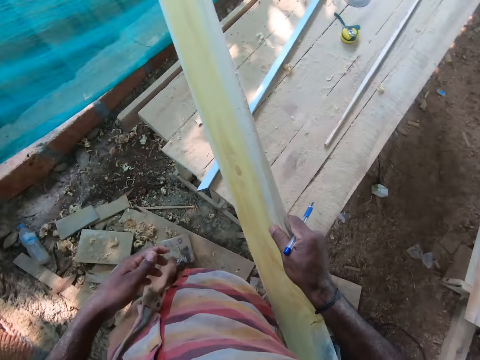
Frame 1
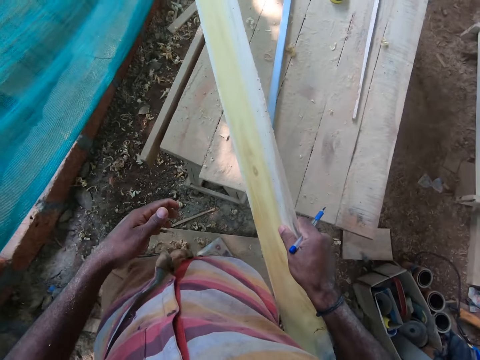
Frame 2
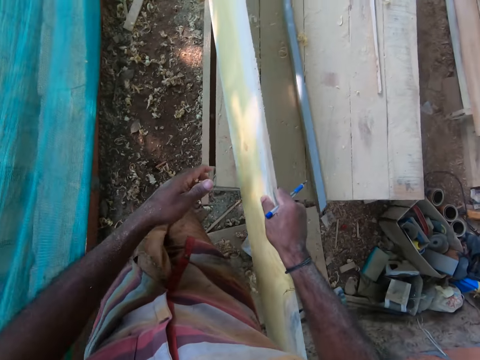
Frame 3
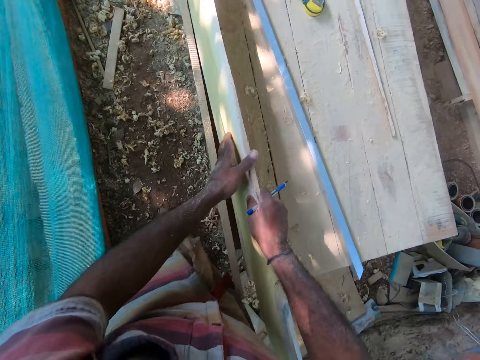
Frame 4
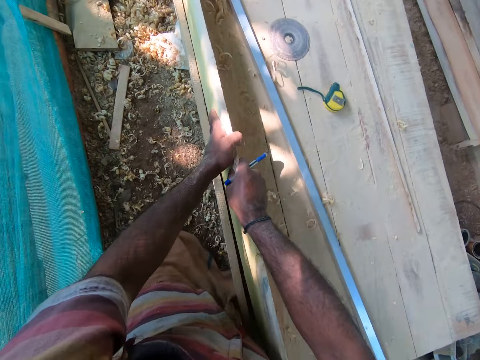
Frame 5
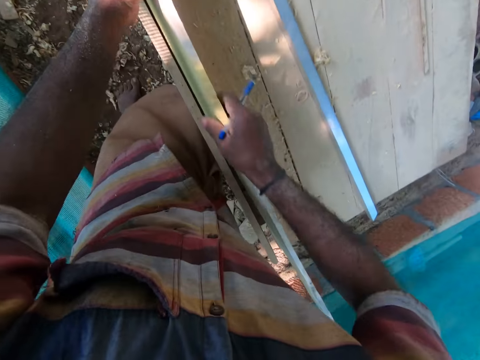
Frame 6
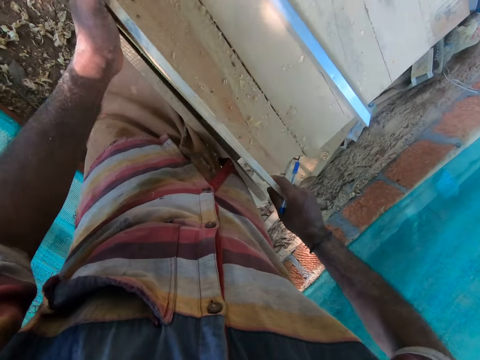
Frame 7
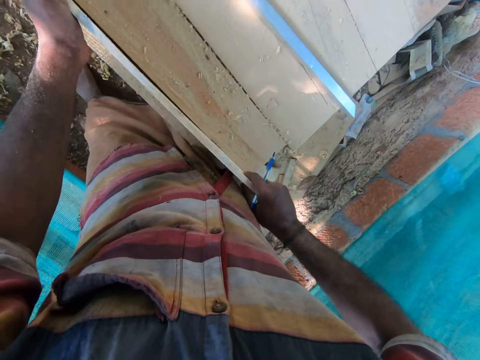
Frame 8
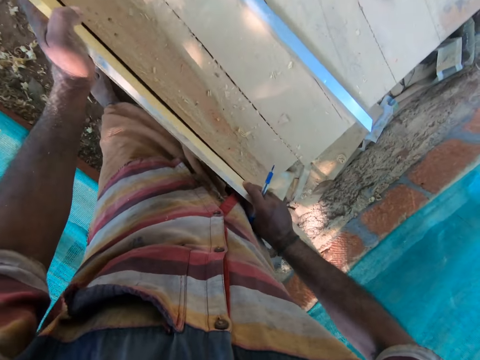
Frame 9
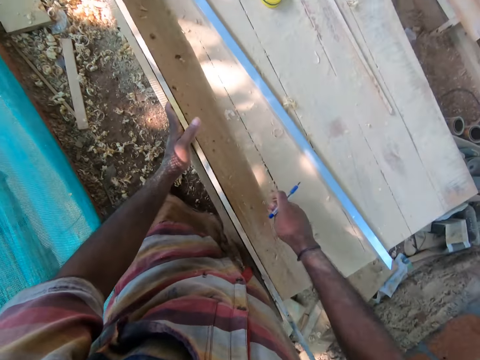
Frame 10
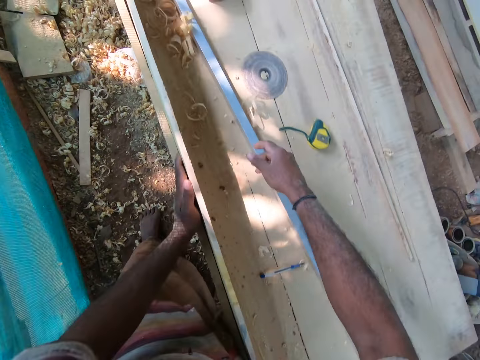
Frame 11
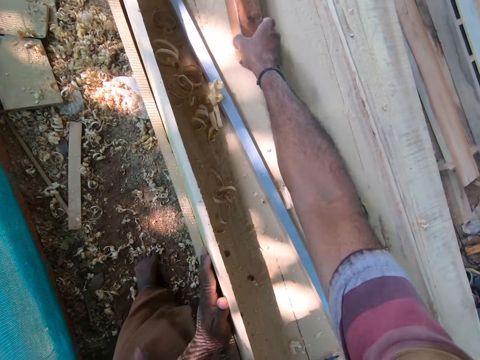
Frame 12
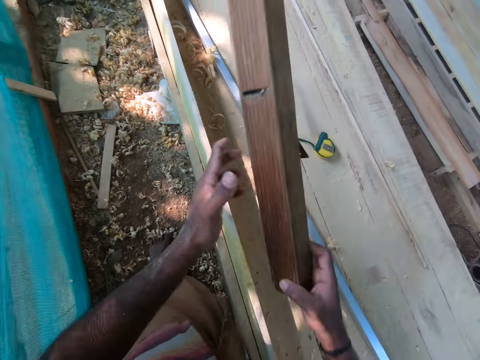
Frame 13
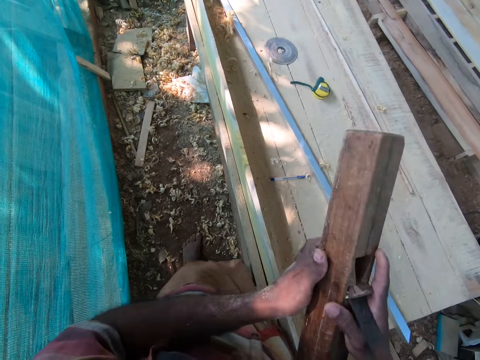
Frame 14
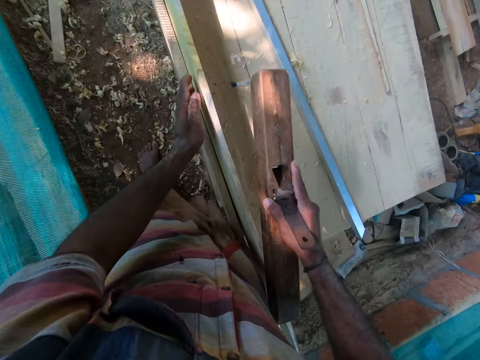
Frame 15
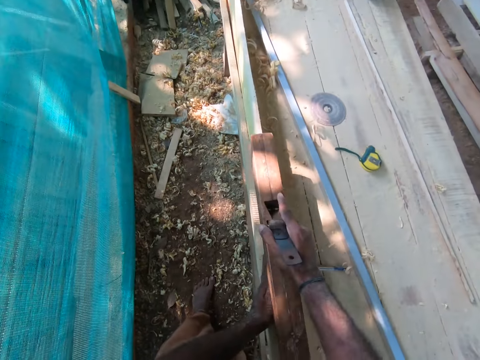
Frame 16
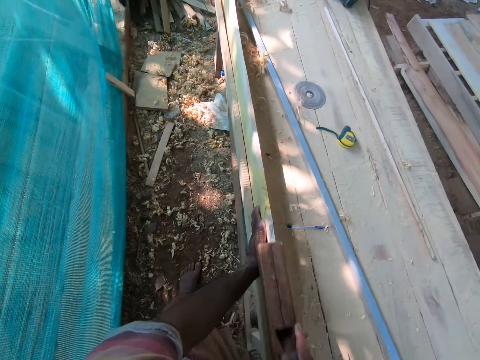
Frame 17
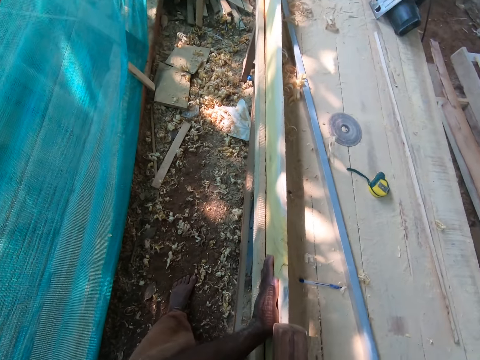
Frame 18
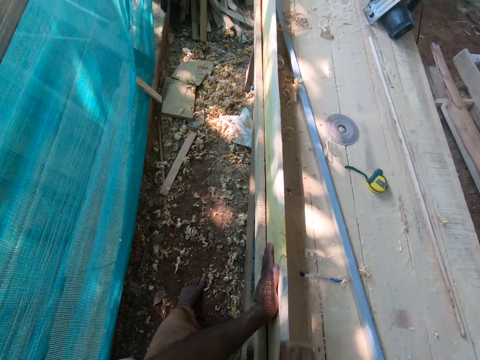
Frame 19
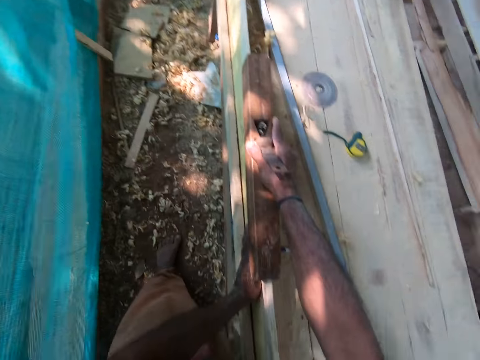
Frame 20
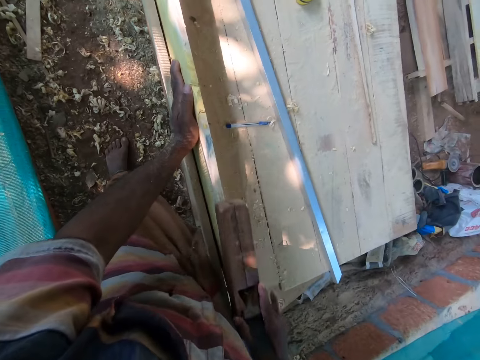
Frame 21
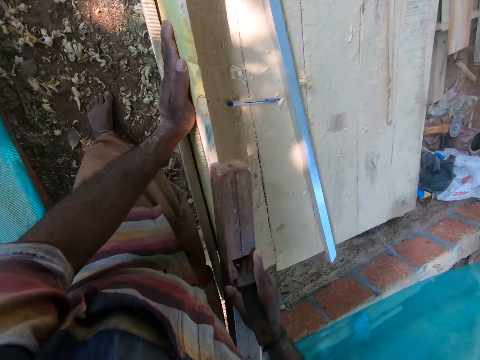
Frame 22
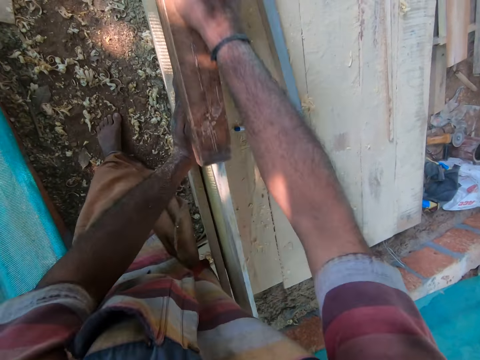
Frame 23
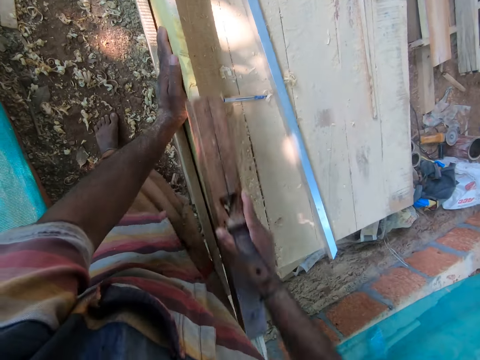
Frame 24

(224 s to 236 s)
The camera wearer puts the timber on the work table. He fixes the plank on the work bench with both hands. He drops the pen on the work bench with his right hand. He picks the block plane from the work bench with his right hand. He holds the block plane with both hands. He places his left hand on the plank. He smoothens the plank with the block plane in his right hand.

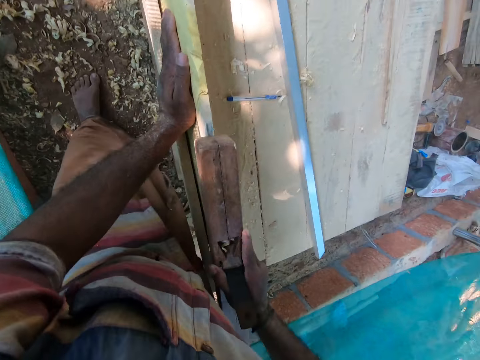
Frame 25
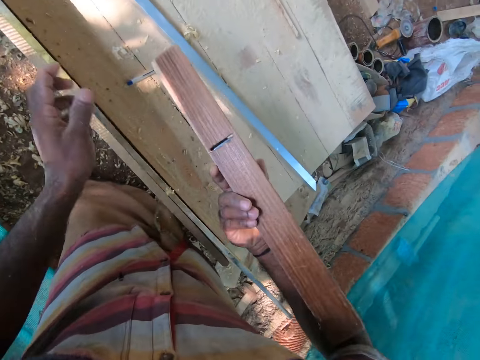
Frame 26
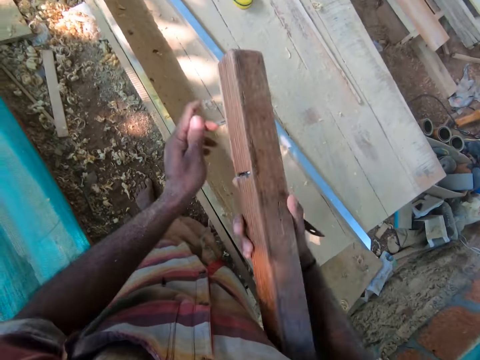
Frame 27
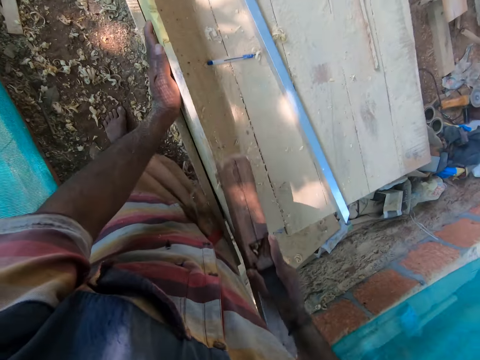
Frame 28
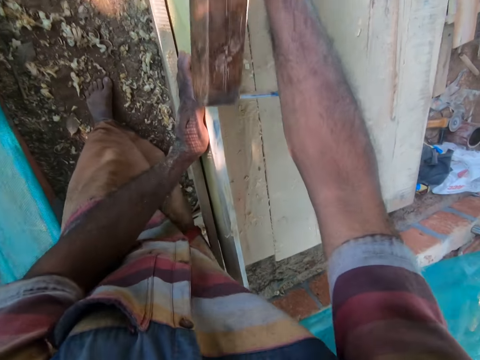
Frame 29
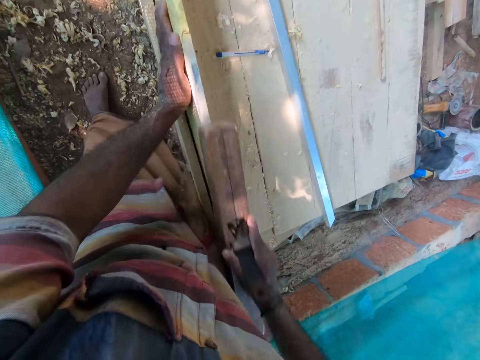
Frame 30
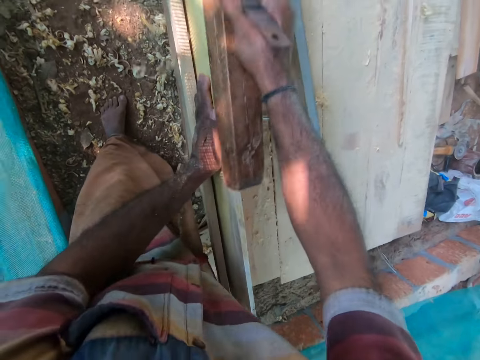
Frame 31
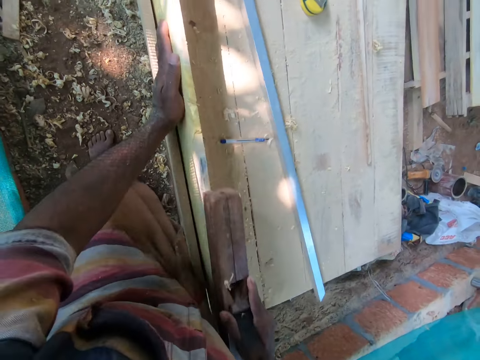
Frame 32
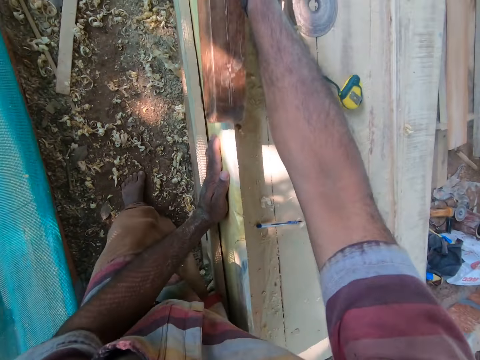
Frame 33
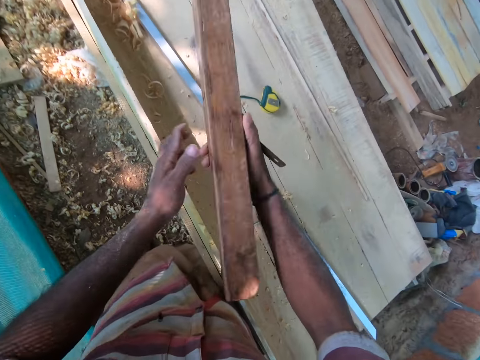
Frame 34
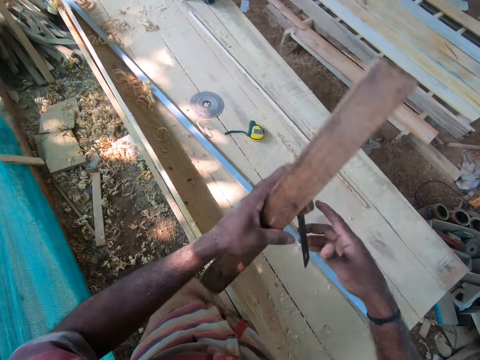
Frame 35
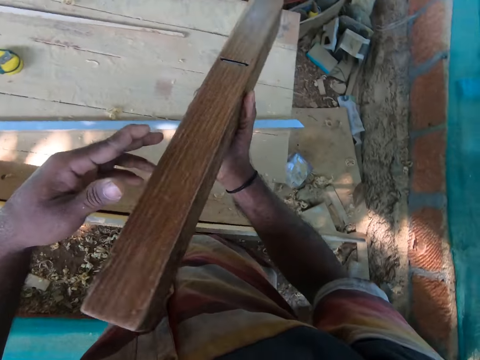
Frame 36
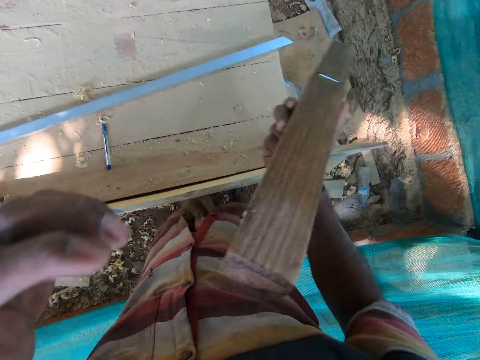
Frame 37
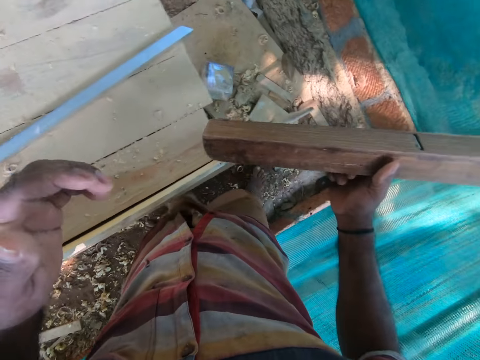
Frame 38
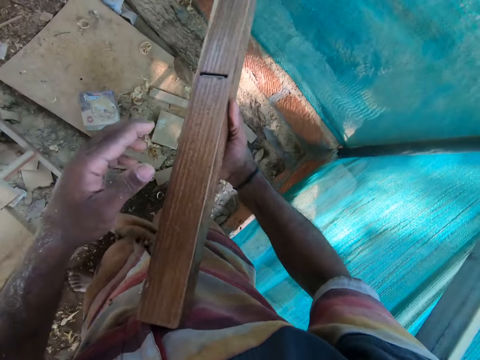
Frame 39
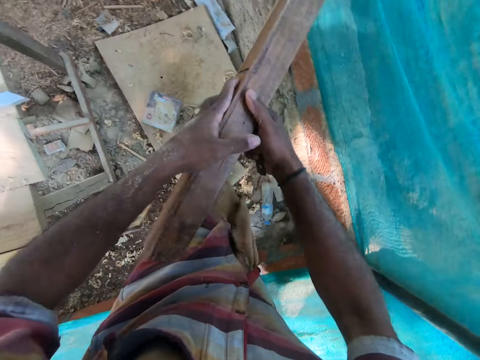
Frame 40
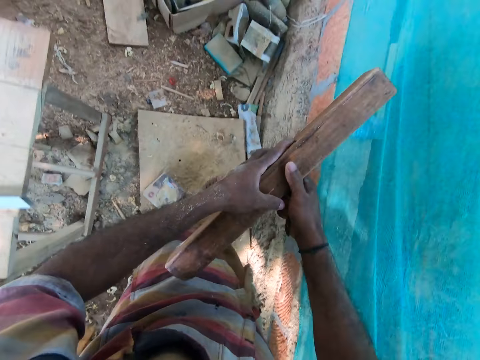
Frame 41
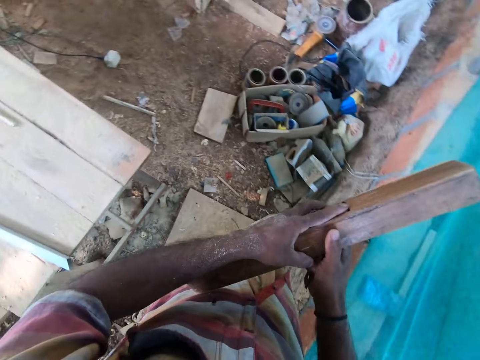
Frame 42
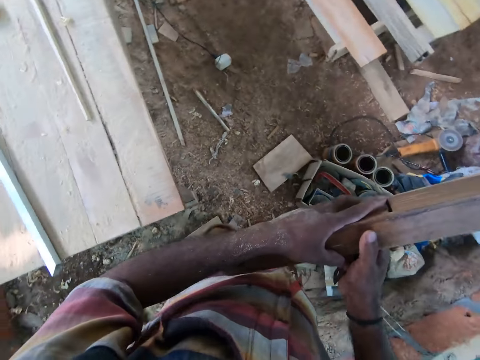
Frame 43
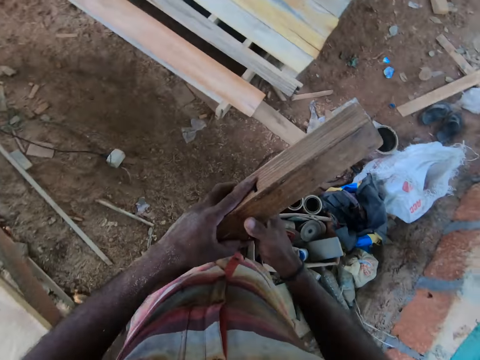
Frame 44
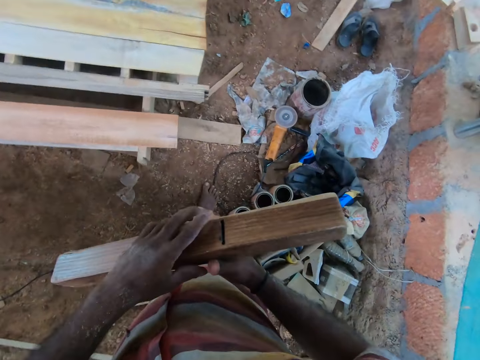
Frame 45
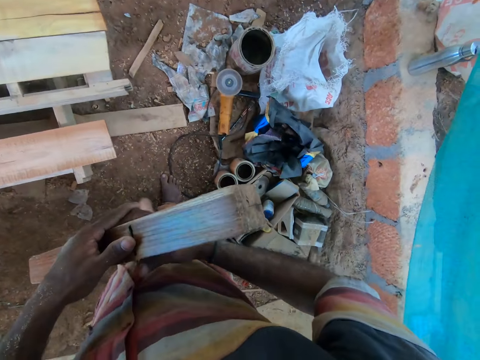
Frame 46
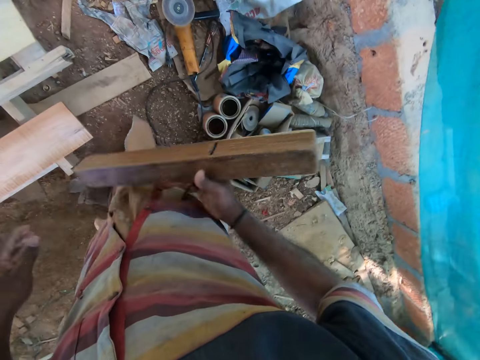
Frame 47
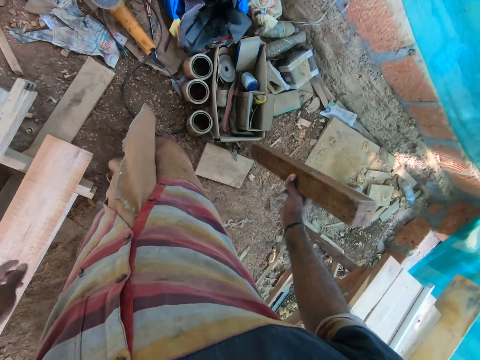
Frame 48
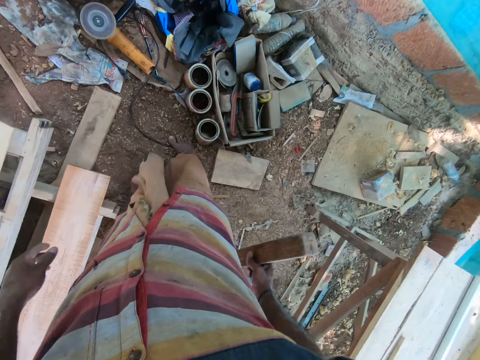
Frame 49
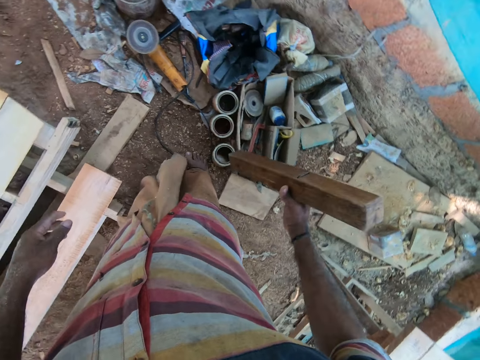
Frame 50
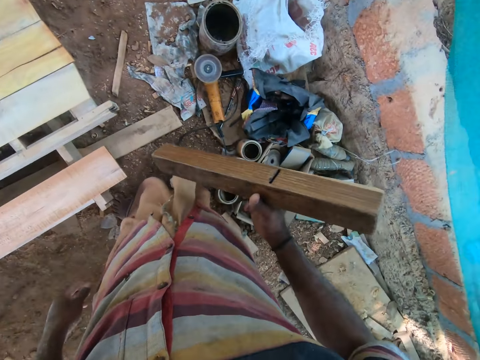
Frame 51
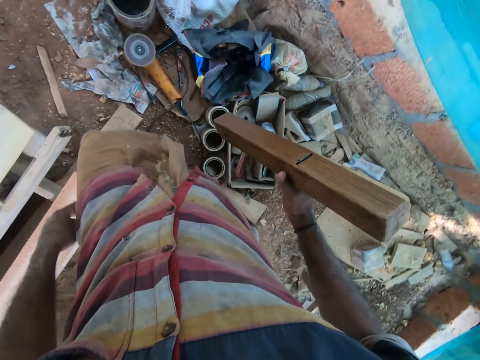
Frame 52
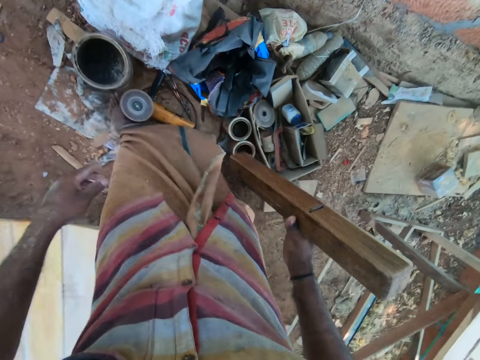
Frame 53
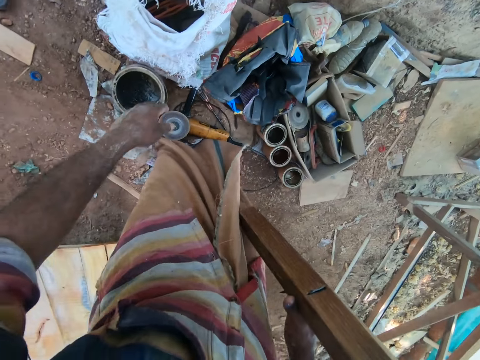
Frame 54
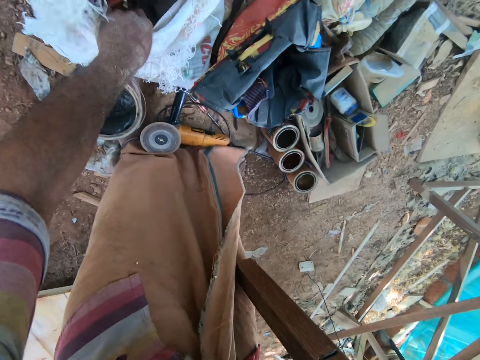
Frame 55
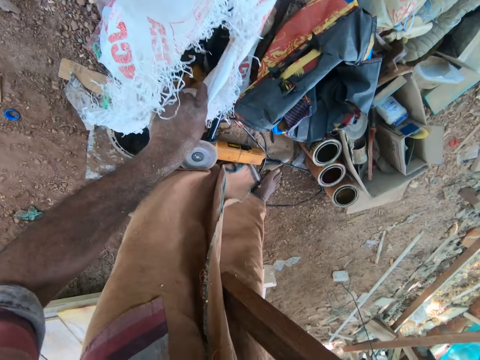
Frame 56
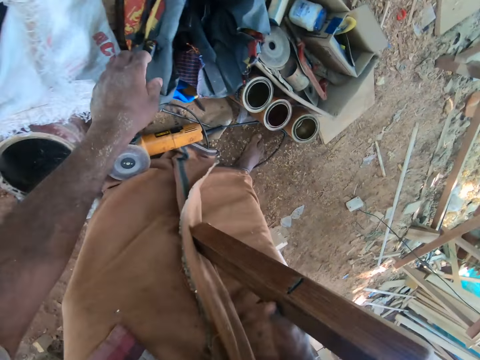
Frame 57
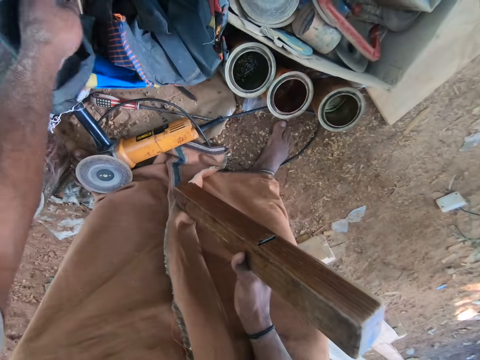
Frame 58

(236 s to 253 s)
The camera wearer wipes the block plane or sander with his left hand. He places his left hand on the plank. He smoothens the plank with the block plane in his right hand. He holds the sander. He walks around. He touches a sack with his left hand. He holds the sack.
